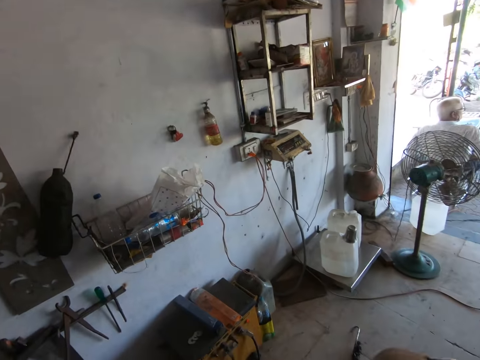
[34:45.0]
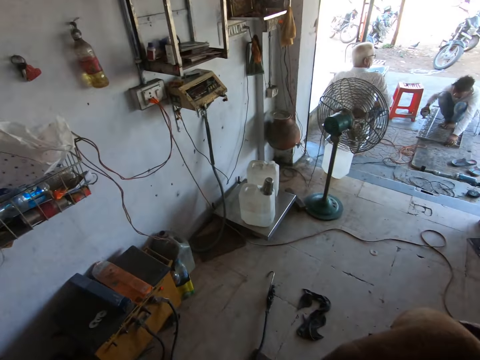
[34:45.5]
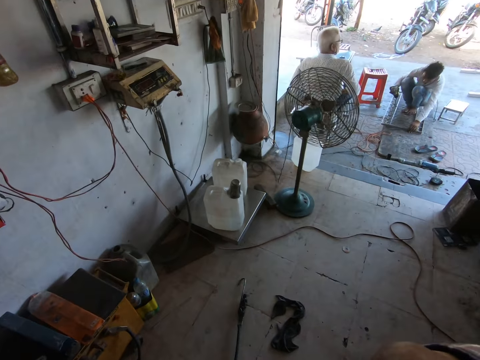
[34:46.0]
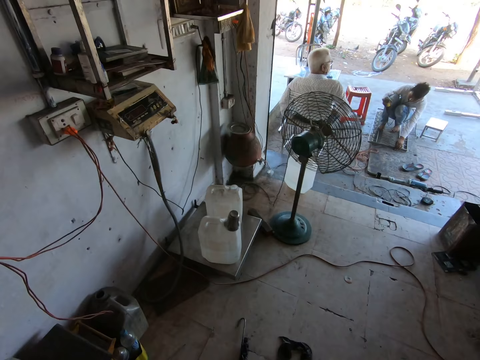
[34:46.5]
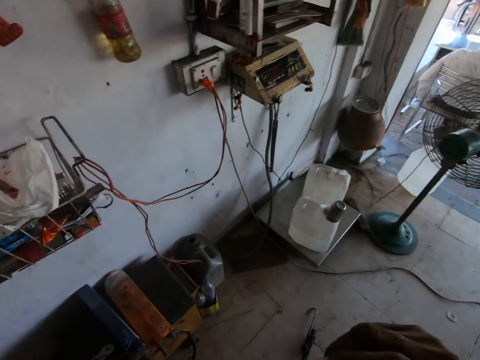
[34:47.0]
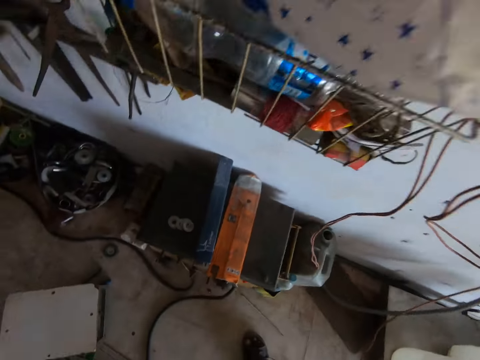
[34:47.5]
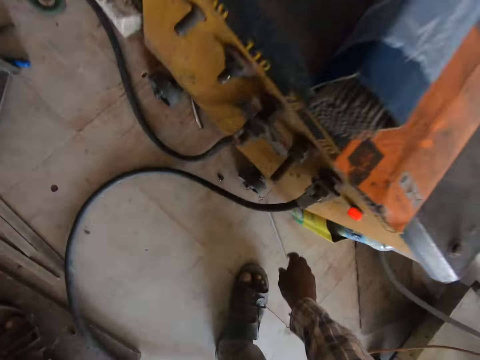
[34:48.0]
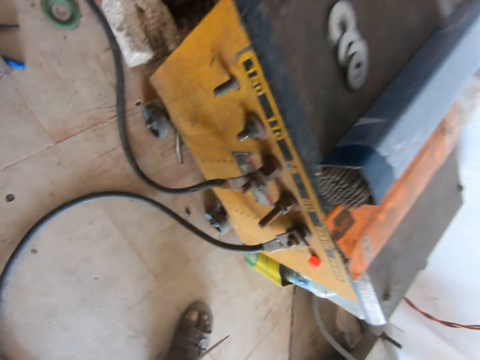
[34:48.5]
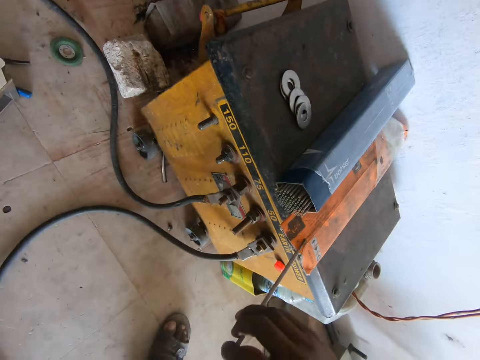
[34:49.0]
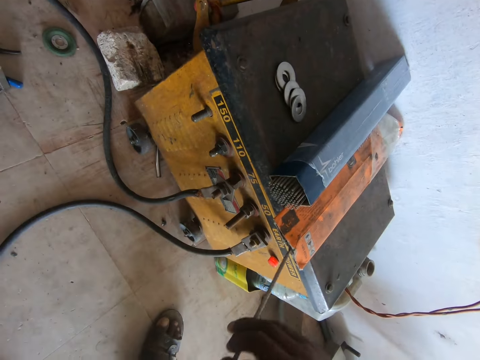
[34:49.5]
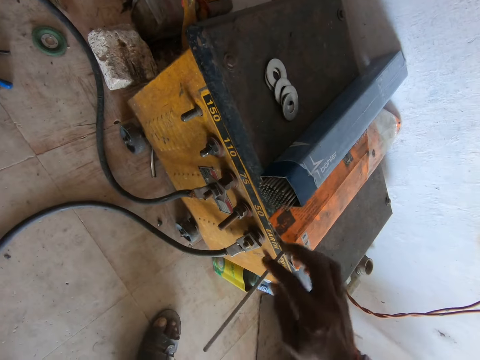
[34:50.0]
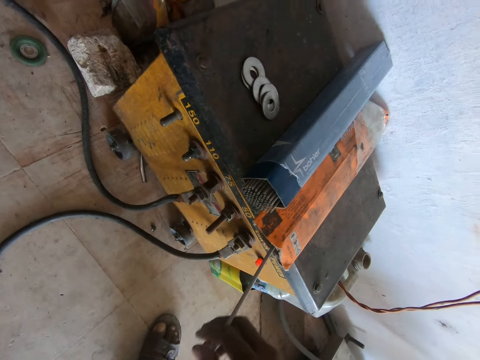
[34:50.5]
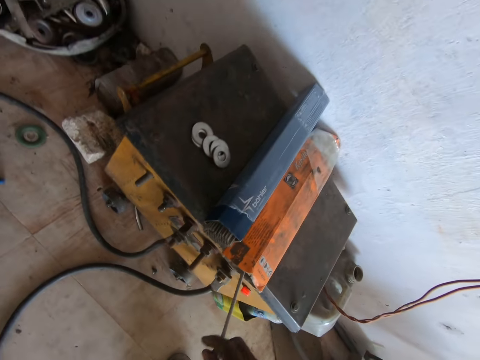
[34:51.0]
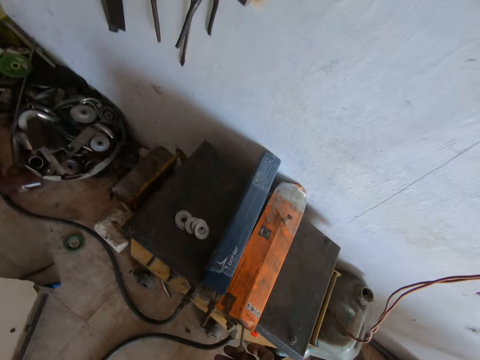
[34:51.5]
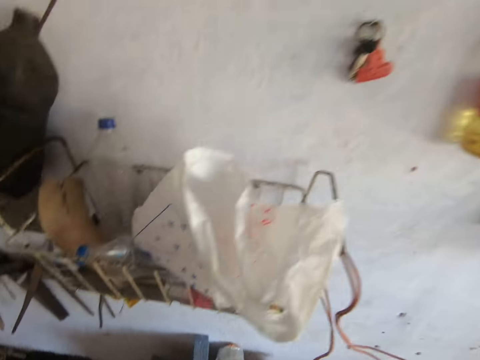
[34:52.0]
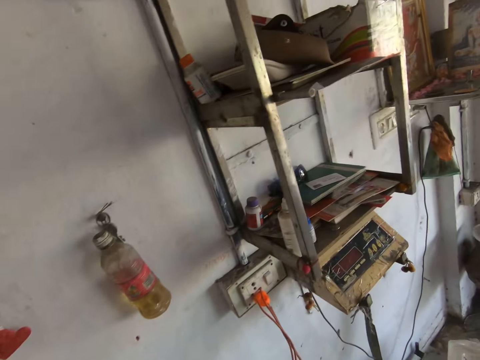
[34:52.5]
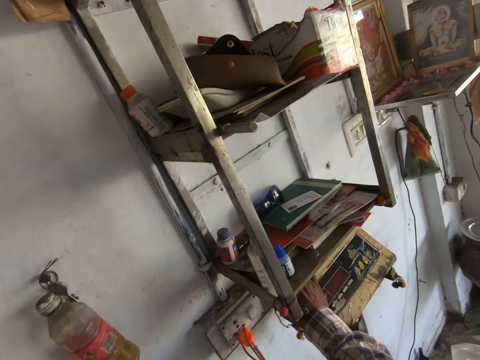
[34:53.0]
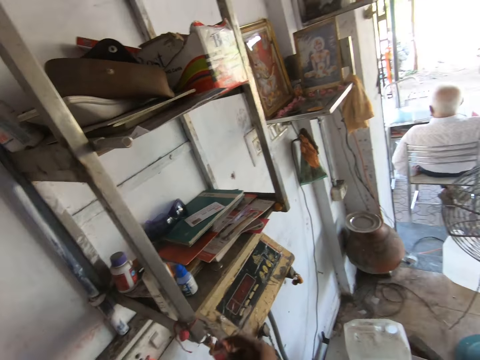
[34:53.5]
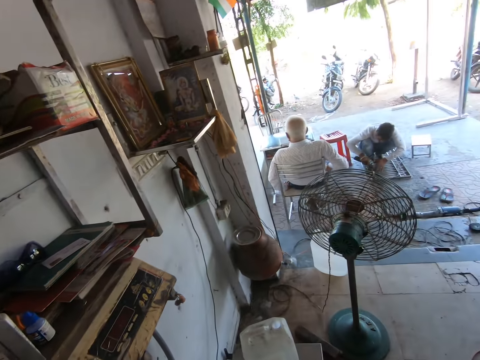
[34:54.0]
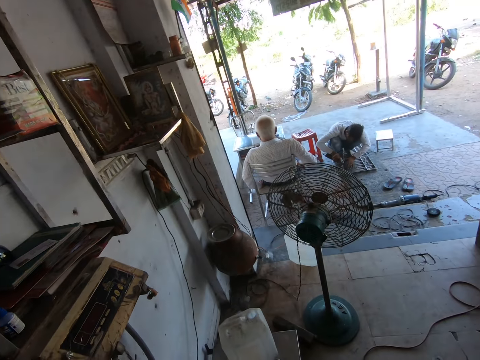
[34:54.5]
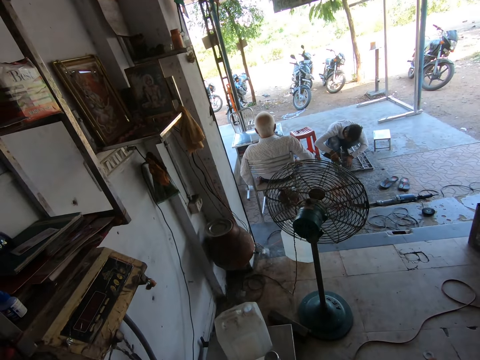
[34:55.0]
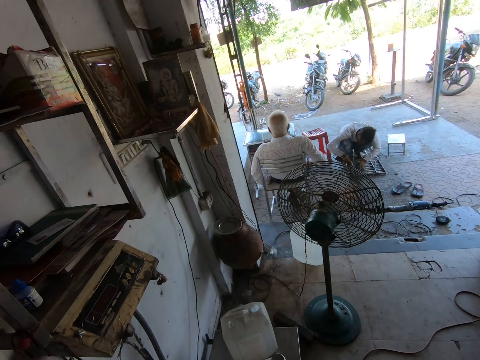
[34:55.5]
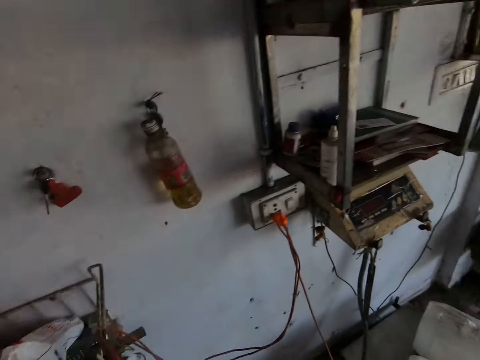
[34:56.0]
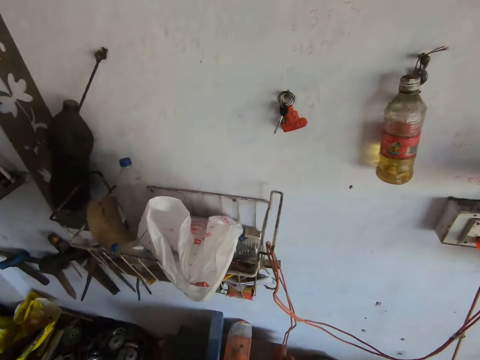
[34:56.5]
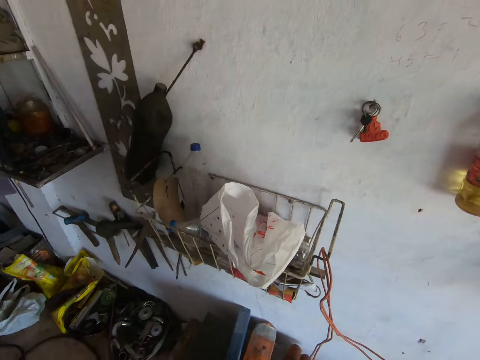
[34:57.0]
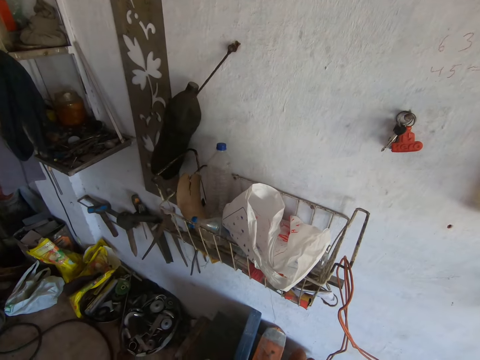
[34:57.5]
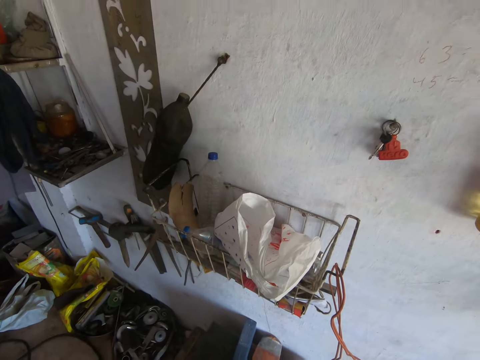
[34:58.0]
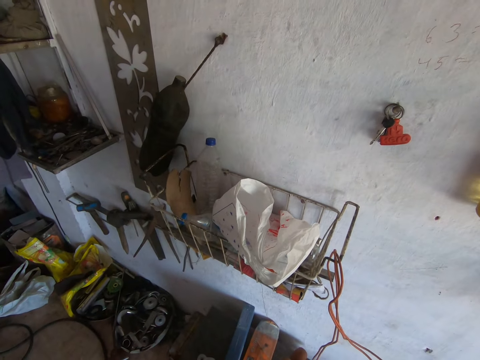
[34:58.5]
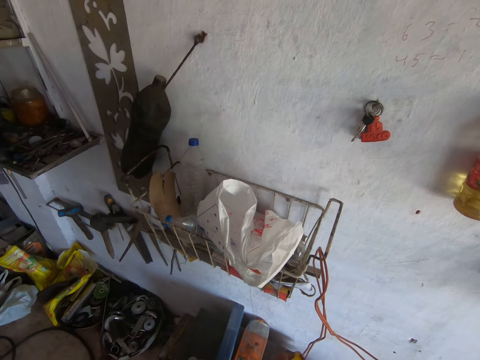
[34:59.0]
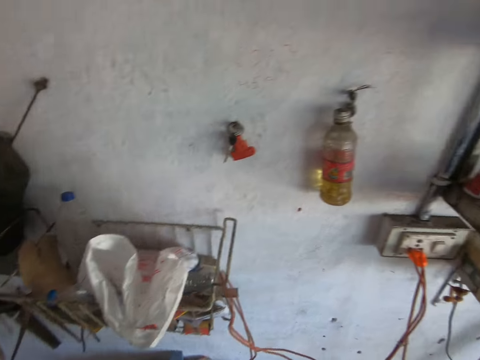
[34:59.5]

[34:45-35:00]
The camera wearer picks a welding rod from the floor with his right hand. He puts the welding rod into a pack of welding rods on a welding machine with his right hand. He looks around. He picks a sachet of screws from a control box on the wall with his right hand. He presses buttons on a weighing scale. He looks around. He turns around. He looks around.

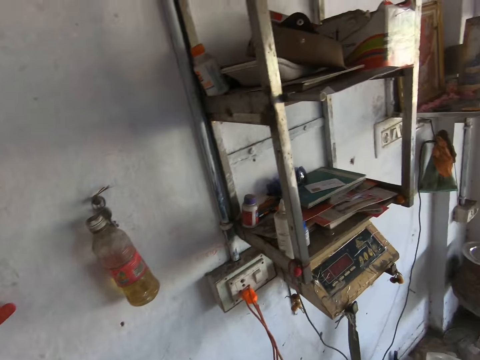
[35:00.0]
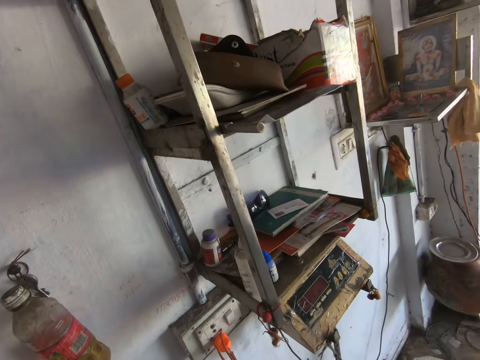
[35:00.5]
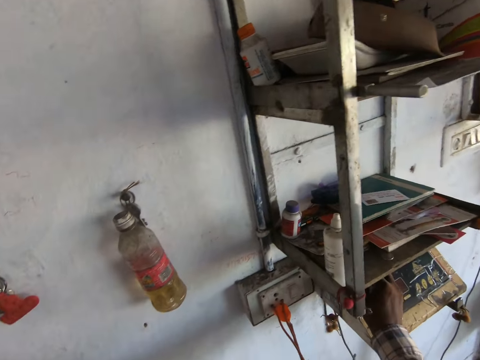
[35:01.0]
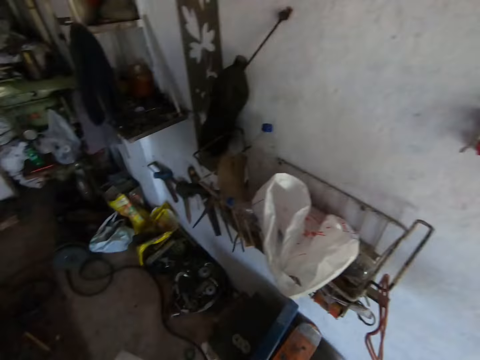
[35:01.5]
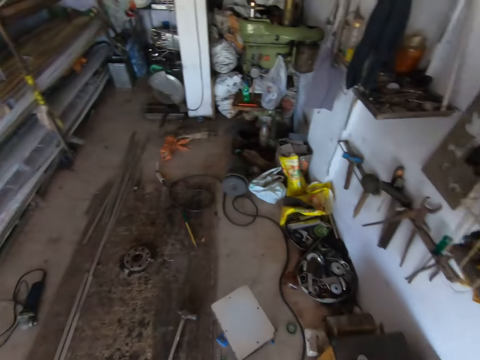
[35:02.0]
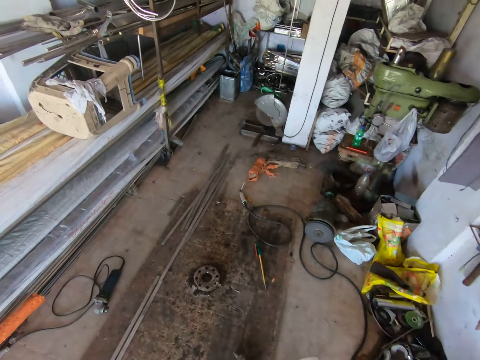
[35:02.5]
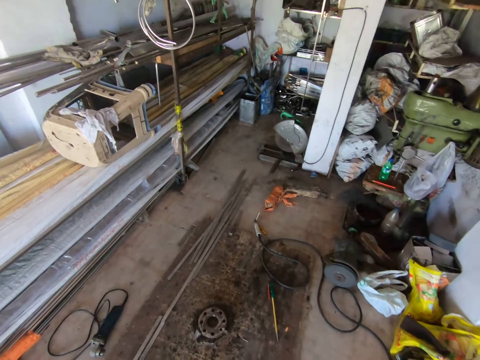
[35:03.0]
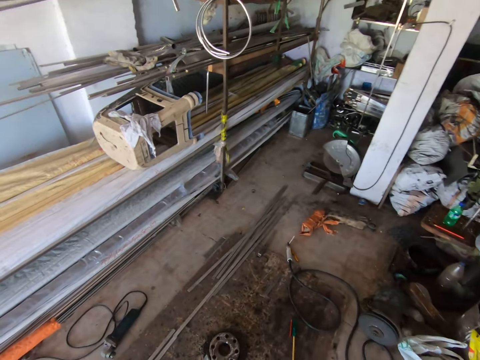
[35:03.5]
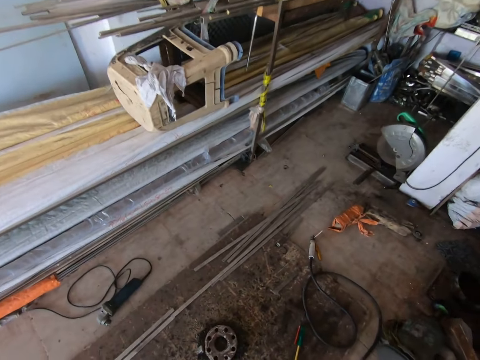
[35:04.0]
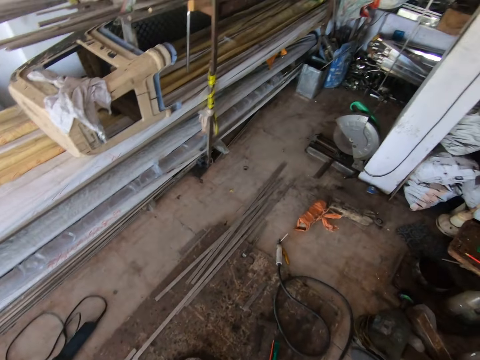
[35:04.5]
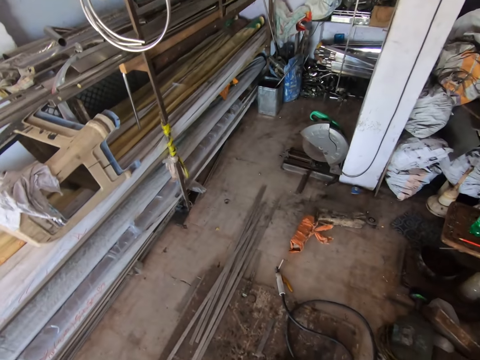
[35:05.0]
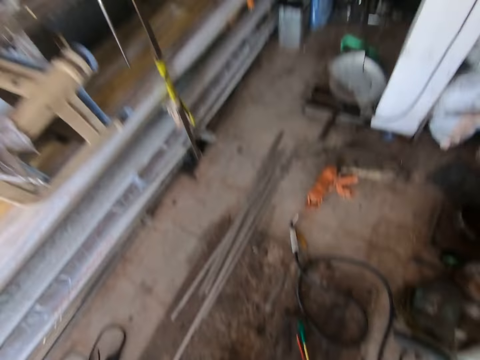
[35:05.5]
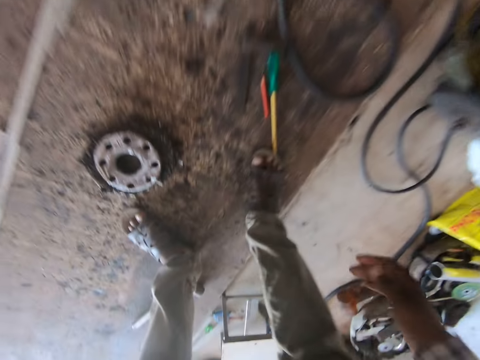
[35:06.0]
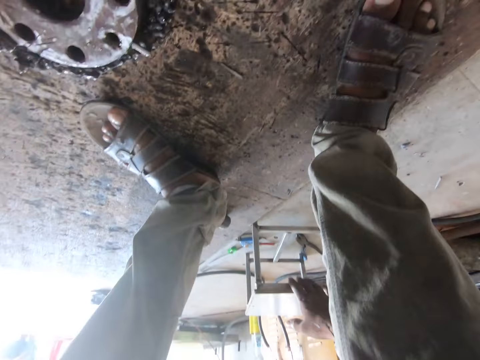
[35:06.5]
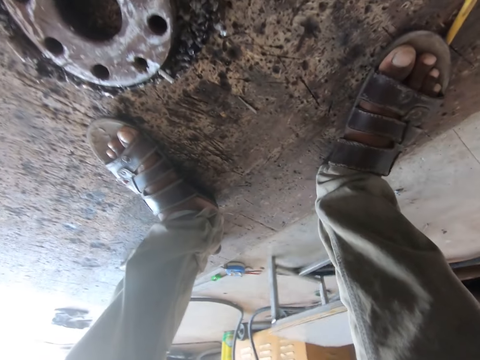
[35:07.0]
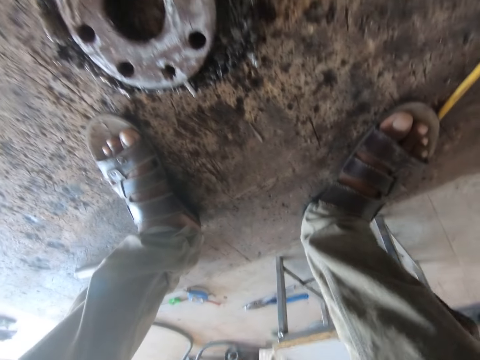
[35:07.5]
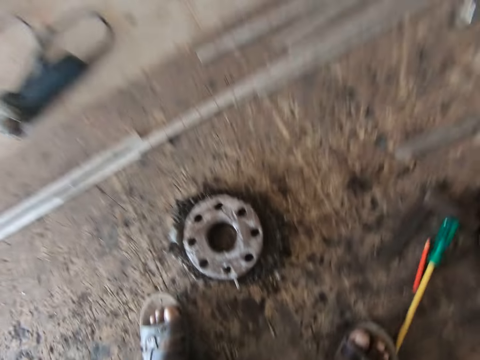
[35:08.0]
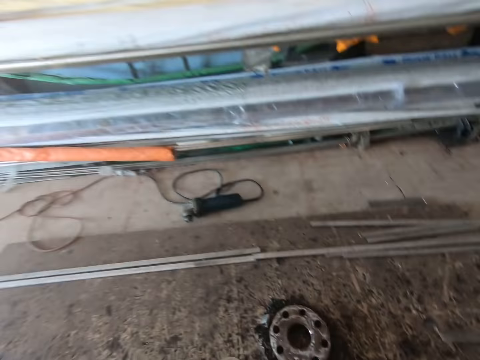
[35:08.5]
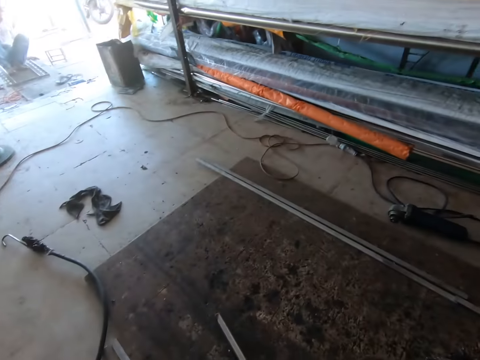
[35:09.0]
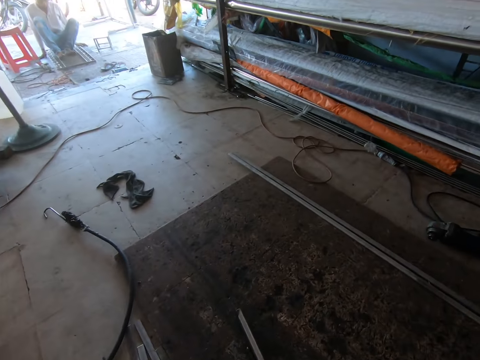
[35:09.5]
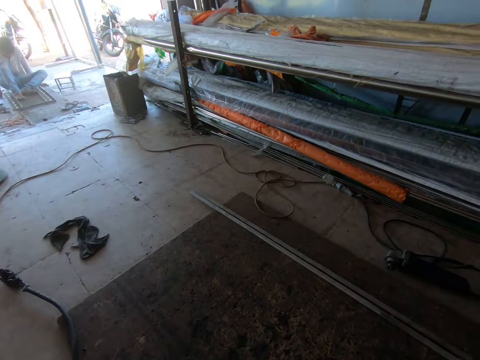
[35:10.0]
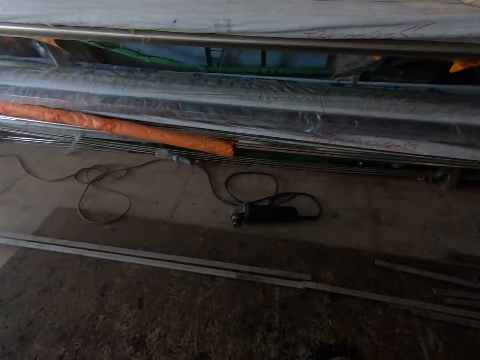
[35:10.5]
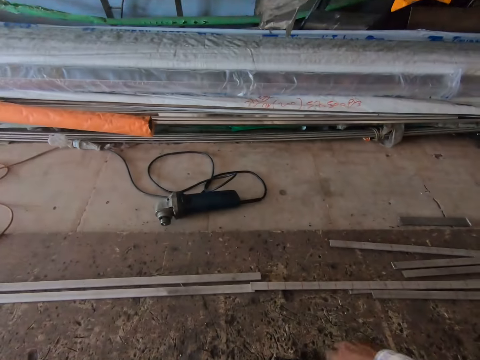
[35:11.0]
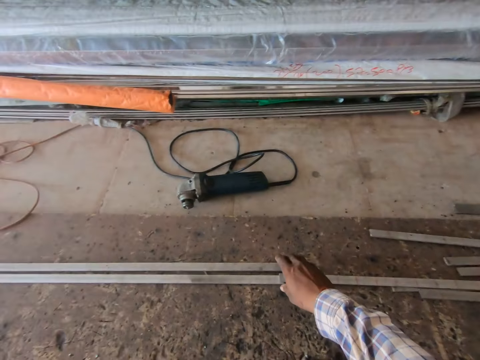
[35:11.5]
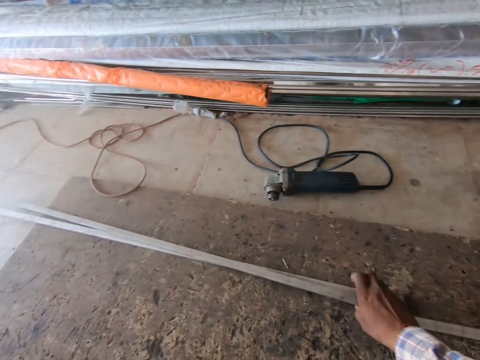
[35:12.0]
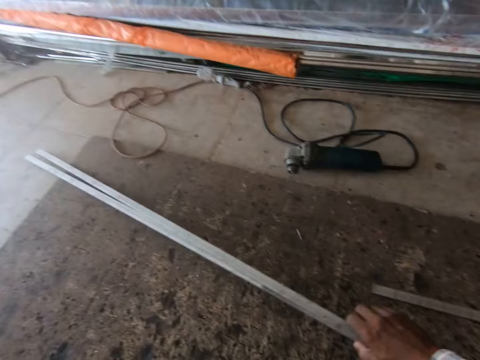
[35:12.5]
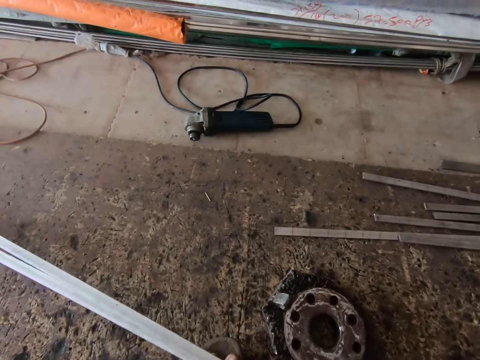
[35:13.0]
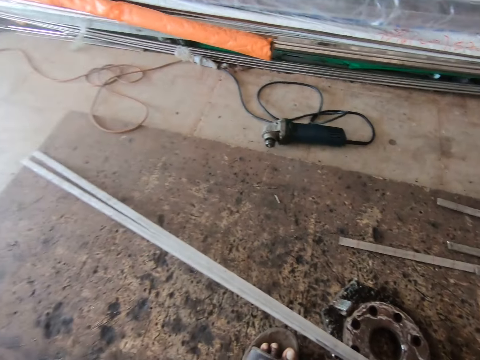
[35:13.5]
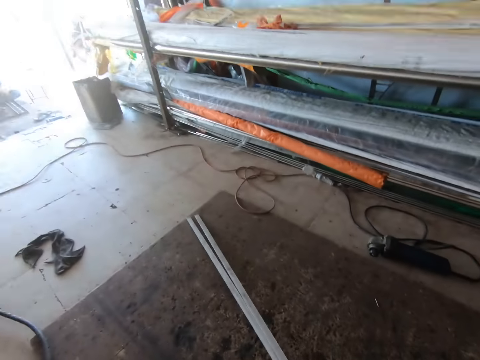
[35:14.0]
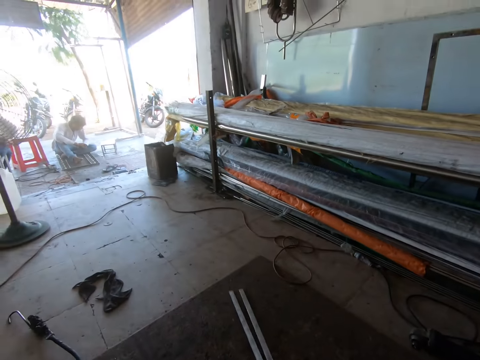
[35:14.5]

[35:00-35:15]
The camera wearer turns around. He drops the sachet of screws on the control box on the wall with his right hand. He presses buttons on a weighing scale. He walks in the room. He drags the stool on the ground with his right hand. He sits on the stool. He looks around. He picks two metal flat bars or steel metals from the floor with his right hand. He puts the steel metals on the floor.
